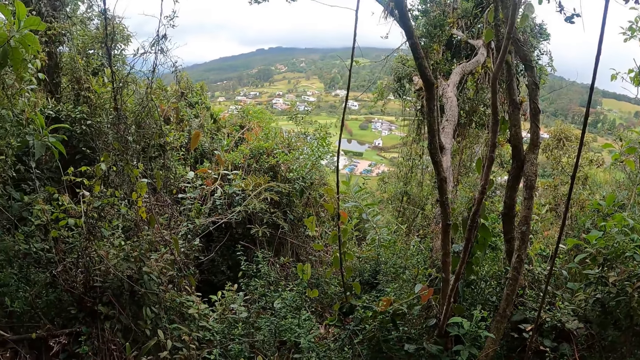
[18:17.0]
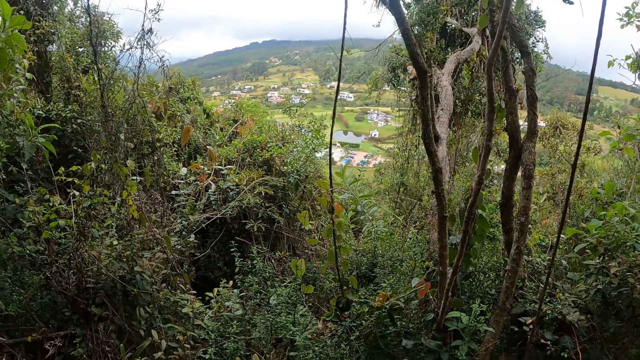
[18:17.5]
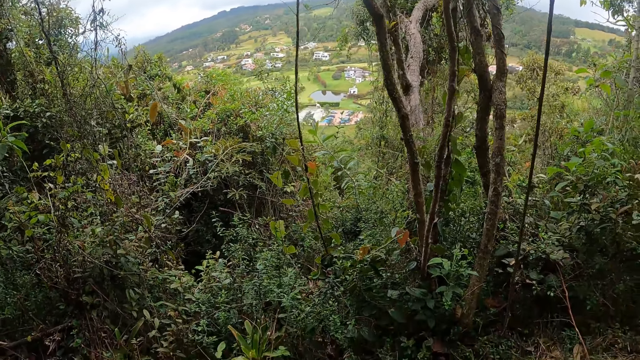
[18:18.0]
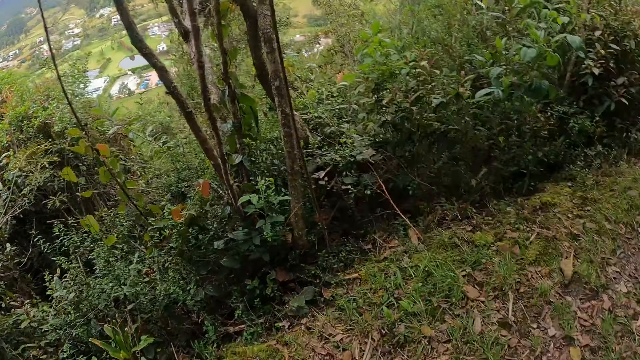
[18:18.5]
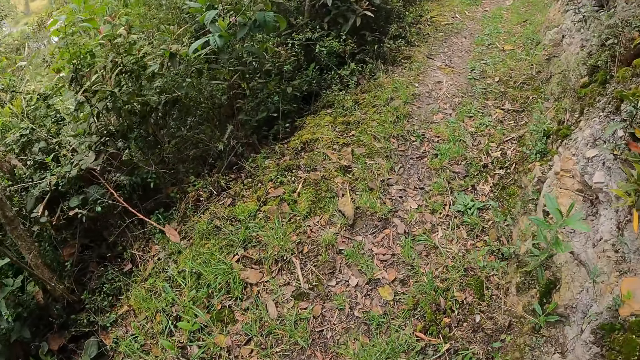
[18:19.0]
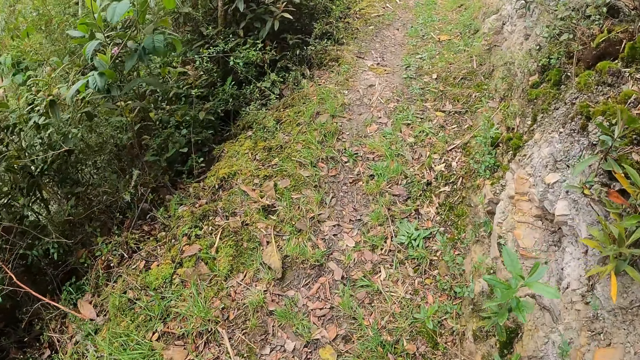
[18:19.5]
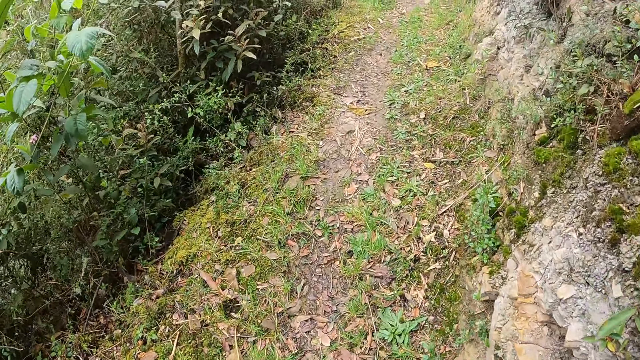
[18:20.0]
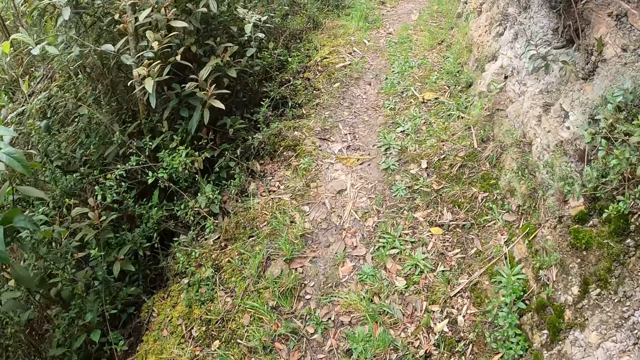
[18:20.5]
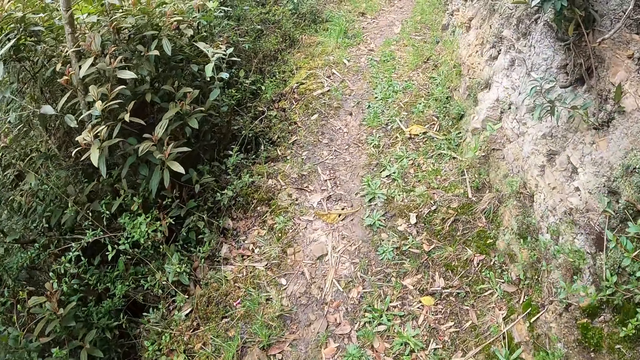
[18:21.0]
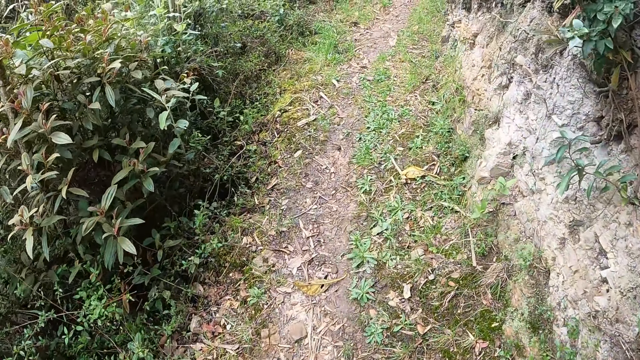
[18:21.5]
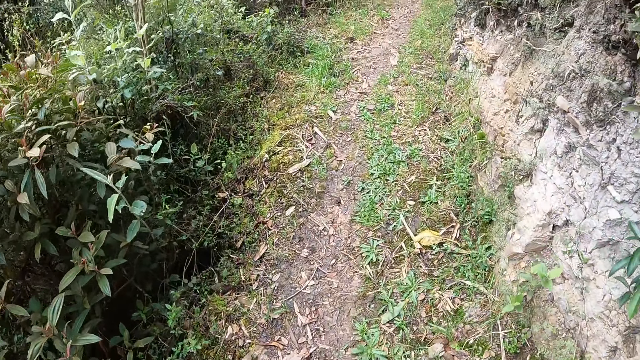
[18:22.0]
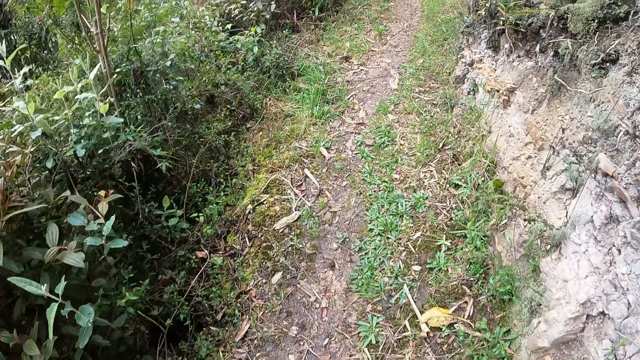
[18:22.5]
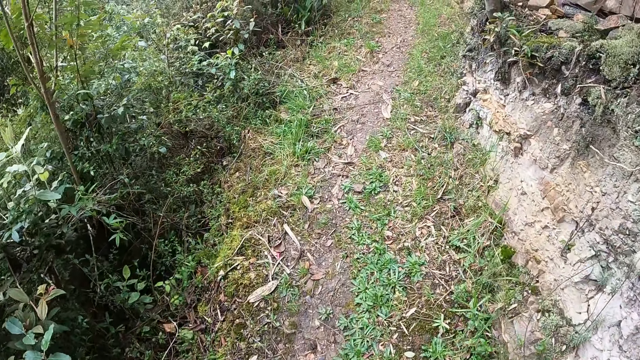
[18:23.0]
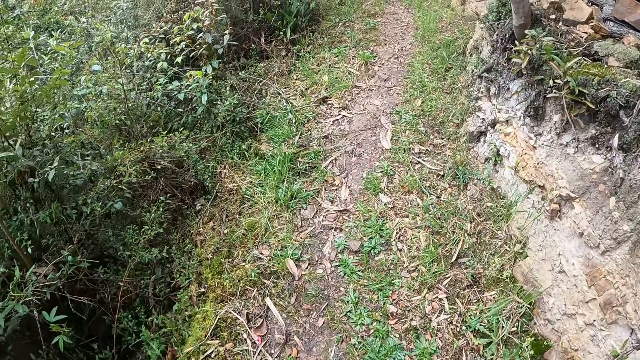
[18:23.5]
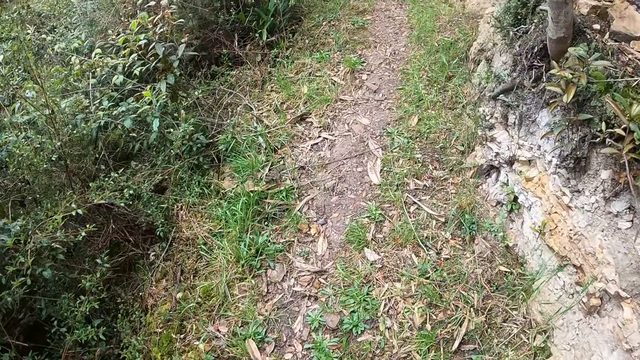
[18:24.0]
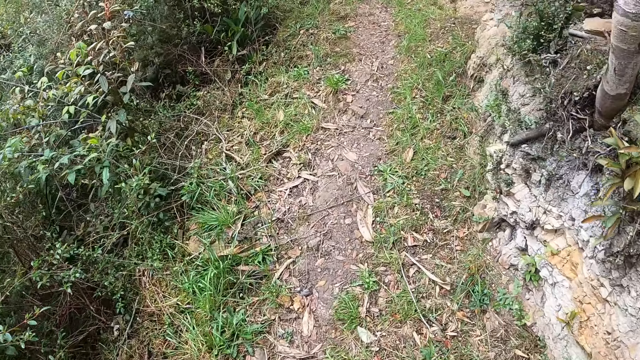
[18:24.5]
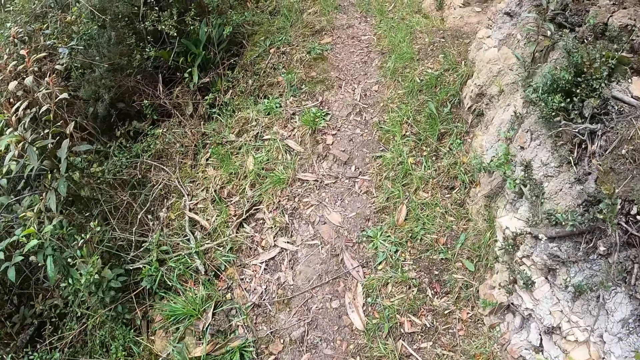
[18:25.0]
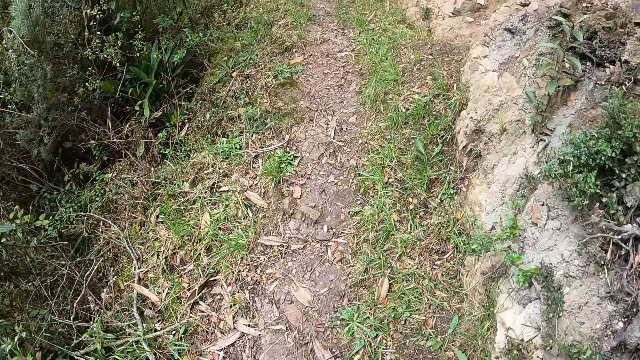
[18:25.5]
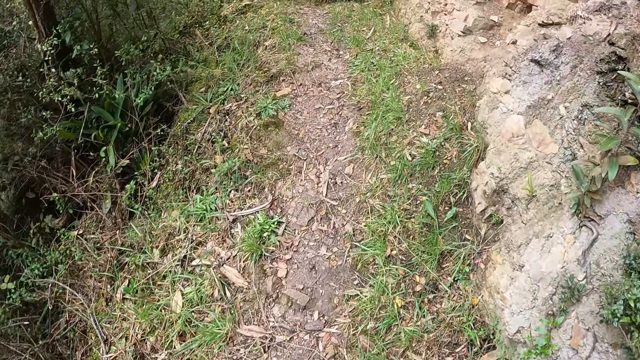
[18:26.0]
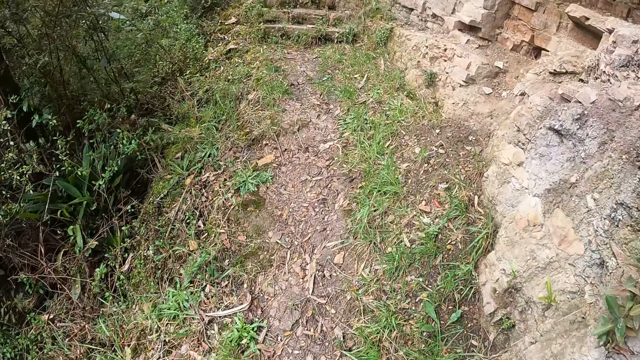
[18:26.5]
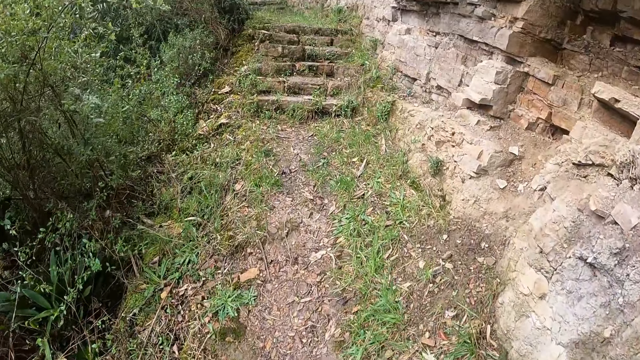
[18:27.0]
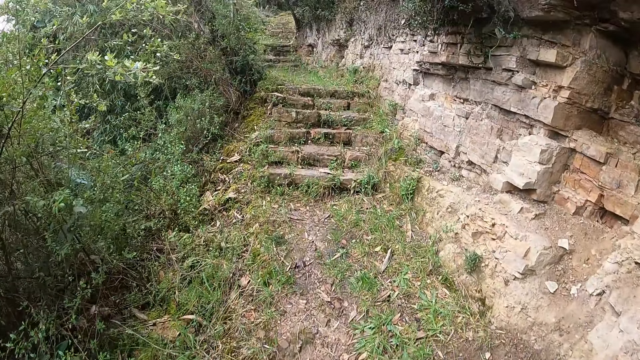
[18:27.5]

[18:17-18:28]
The camera wearer looks at the grass and walks on the ground.

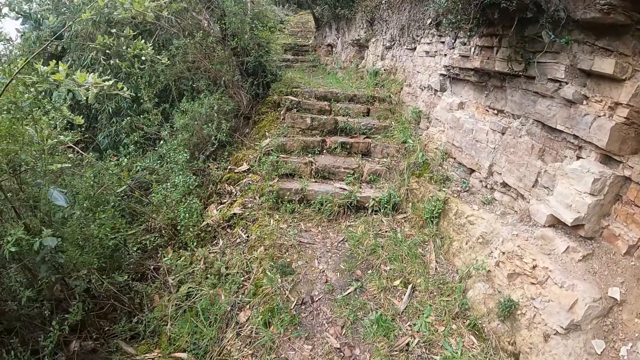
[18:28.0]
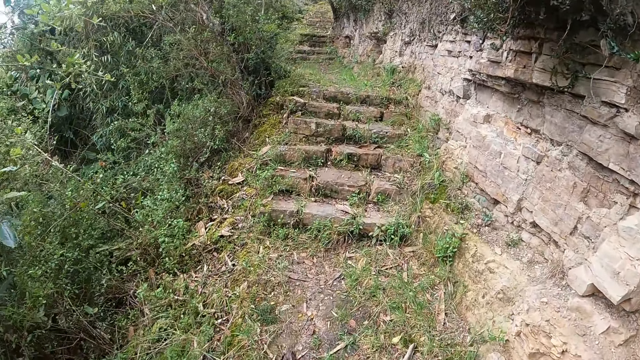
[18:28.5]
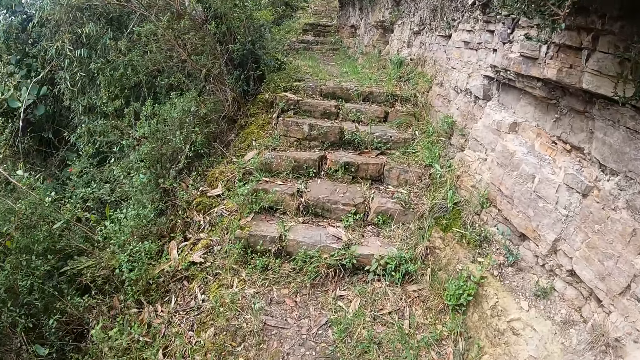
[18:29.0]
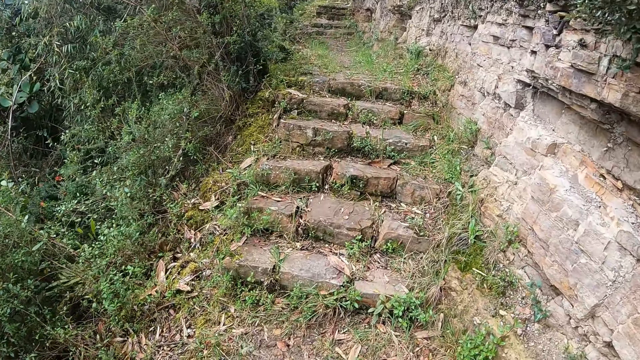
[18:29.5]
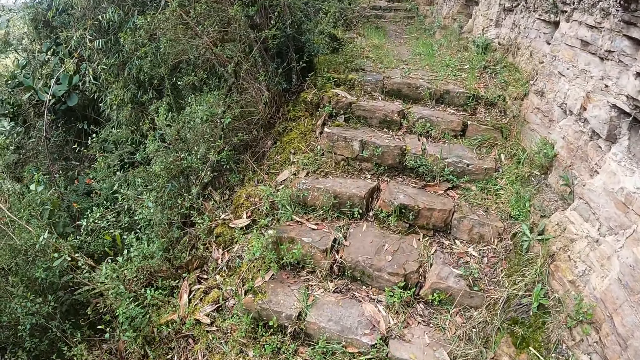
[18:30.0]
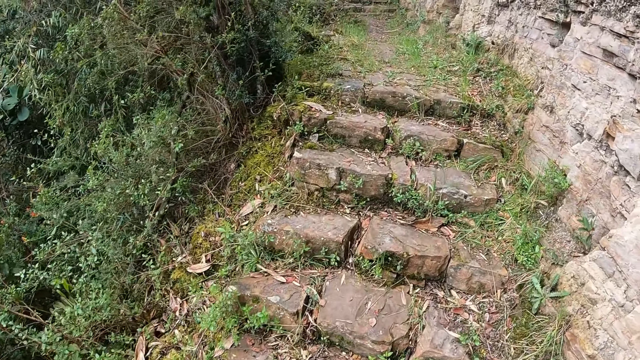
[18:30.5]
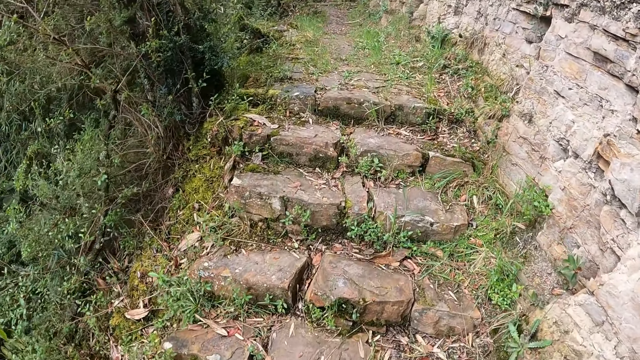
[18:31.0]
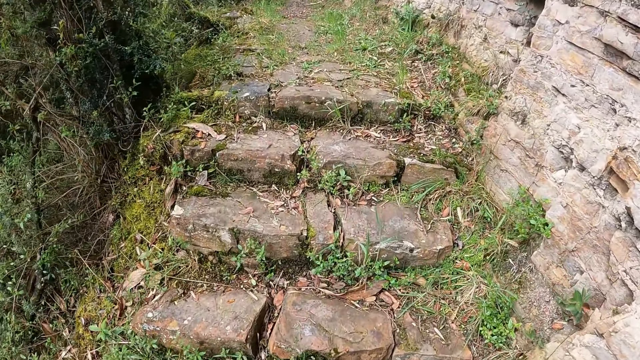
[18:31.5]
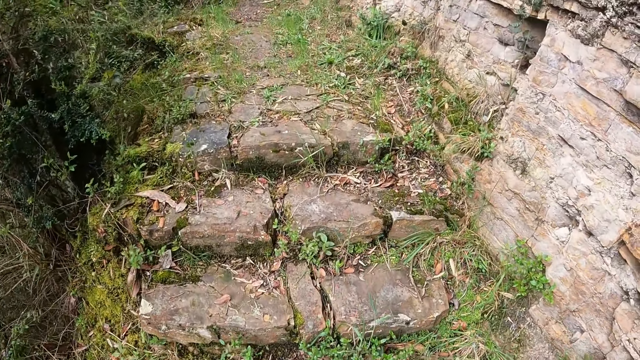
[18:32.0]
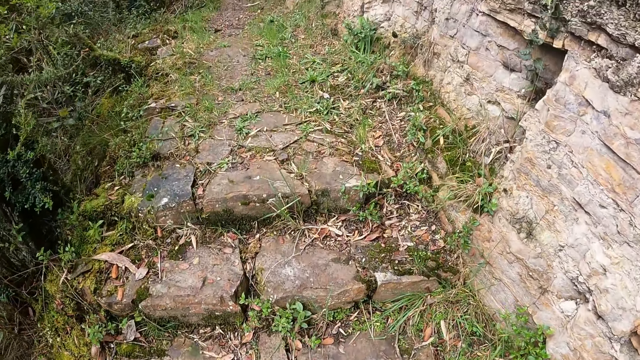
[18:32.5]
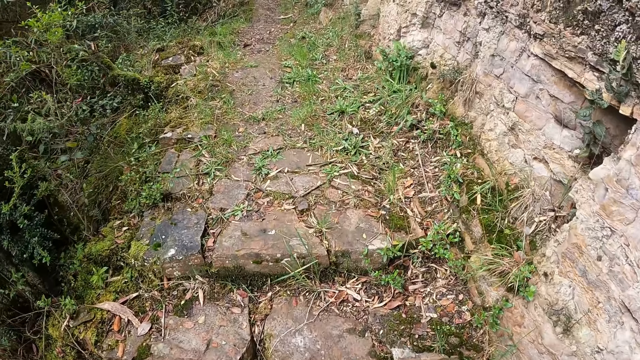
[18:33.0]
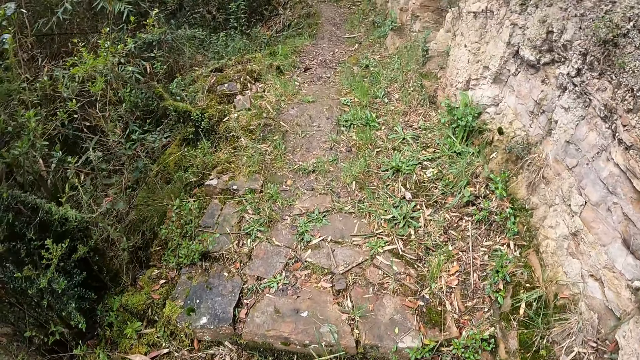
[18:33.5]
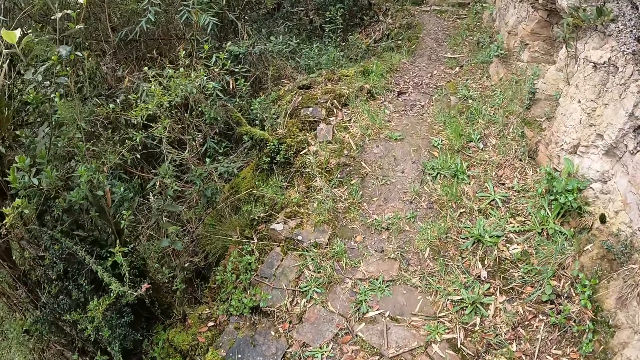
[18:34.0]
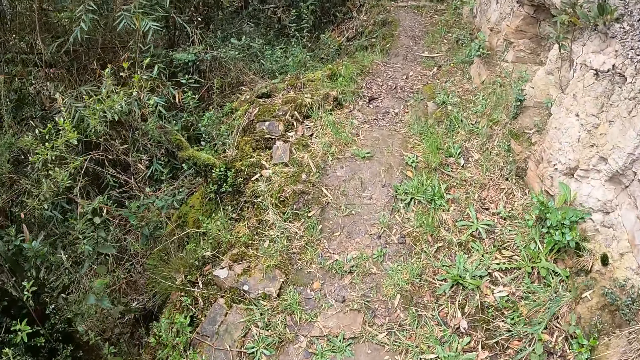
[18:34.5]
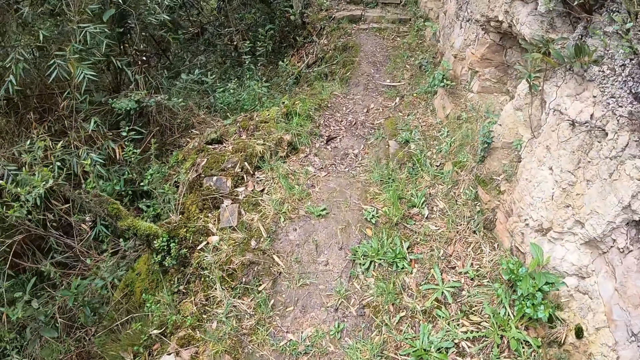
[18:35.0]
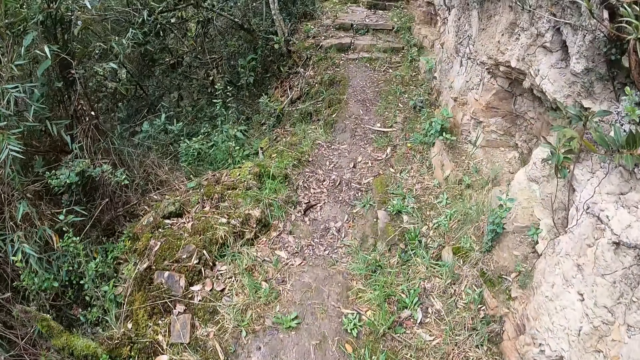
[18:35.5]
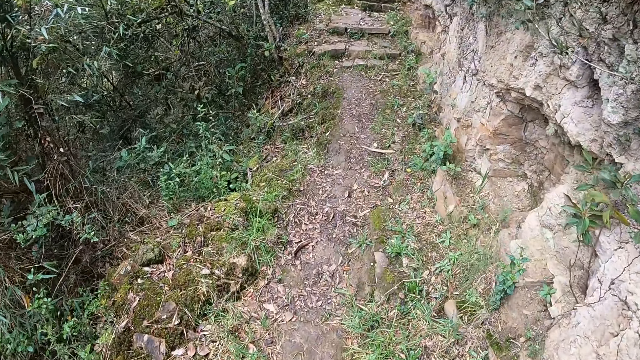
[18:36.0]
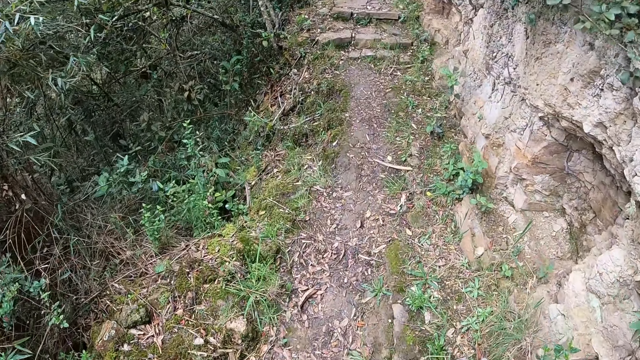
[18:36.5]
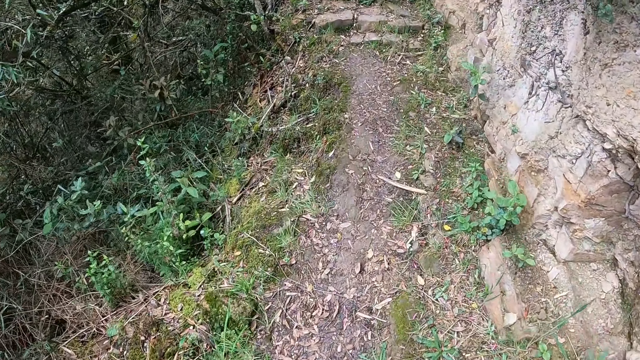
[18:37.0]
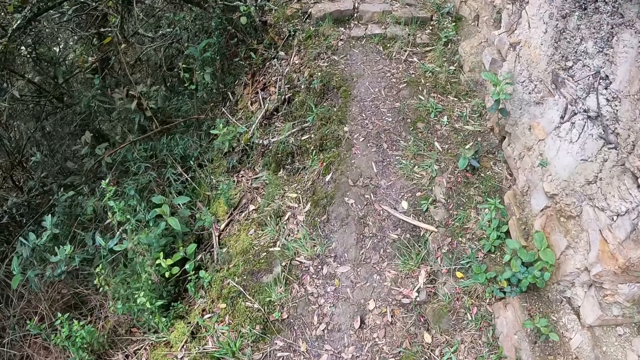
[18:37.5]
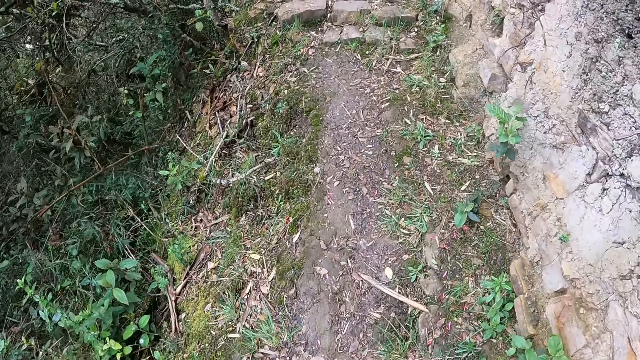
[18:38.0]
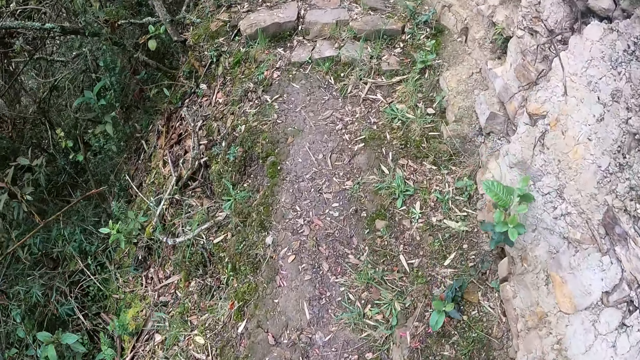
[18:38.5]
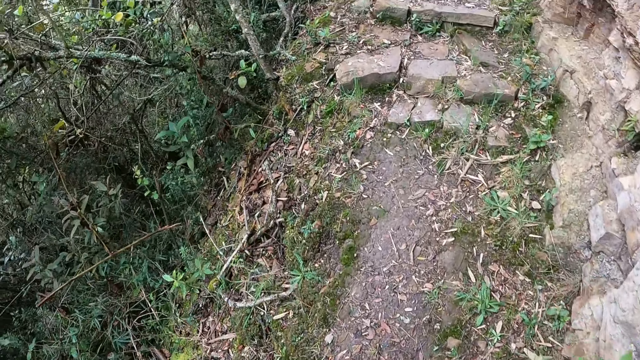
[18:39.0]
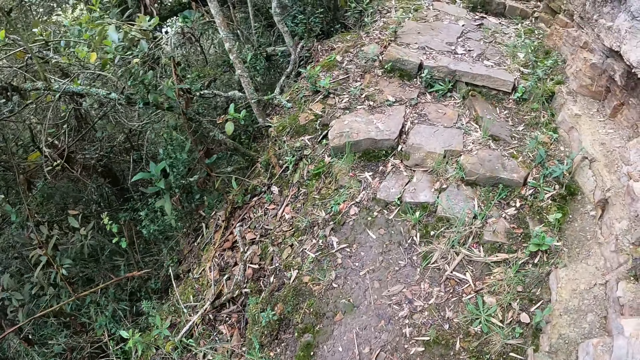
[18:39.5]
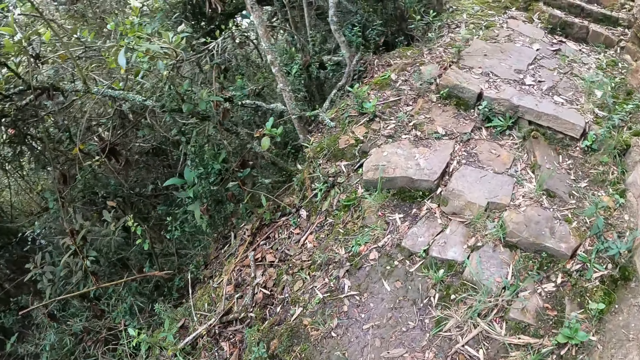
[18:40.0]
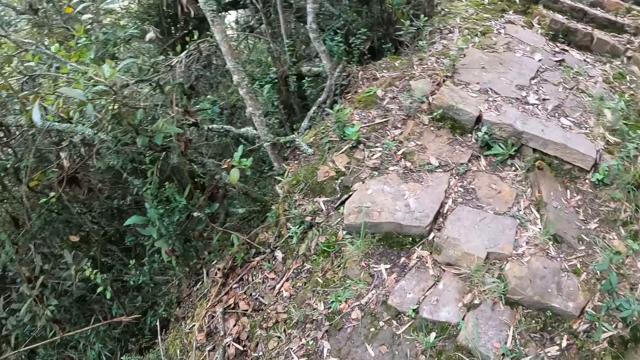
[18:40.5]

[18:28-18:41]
The camera wearer walks on the stairs. They walk on the ground.
